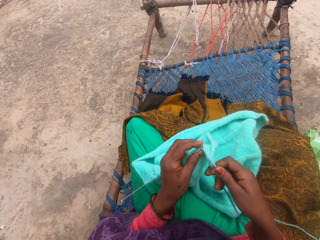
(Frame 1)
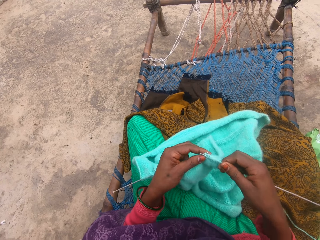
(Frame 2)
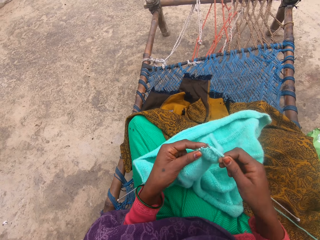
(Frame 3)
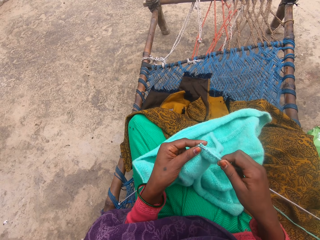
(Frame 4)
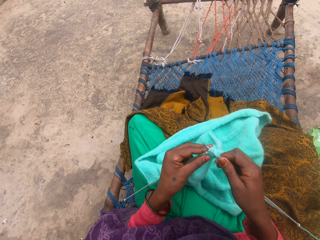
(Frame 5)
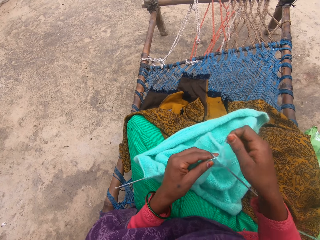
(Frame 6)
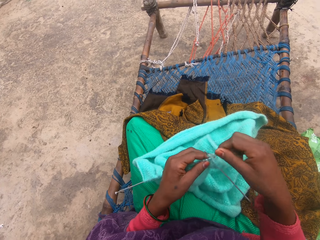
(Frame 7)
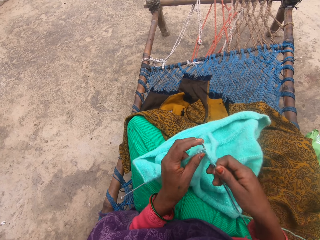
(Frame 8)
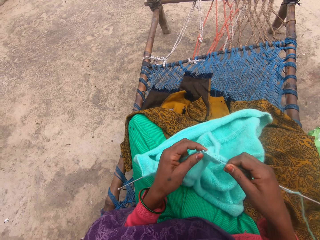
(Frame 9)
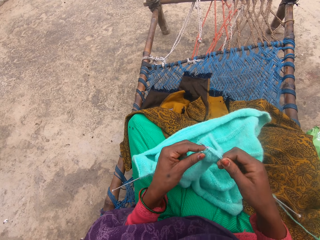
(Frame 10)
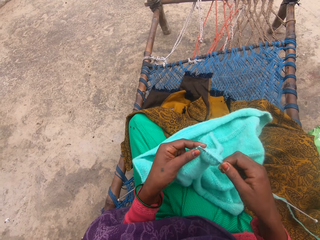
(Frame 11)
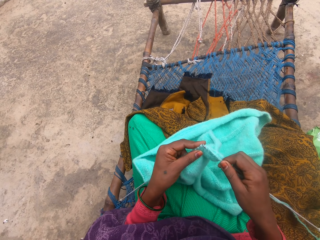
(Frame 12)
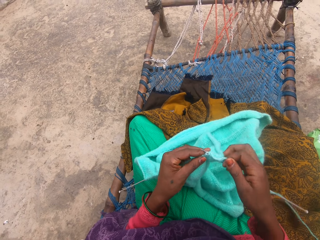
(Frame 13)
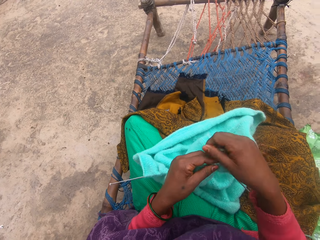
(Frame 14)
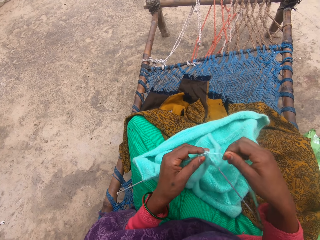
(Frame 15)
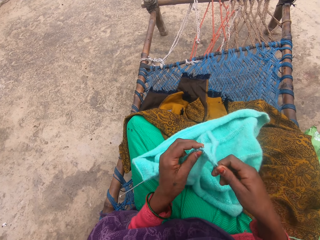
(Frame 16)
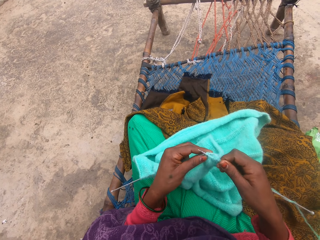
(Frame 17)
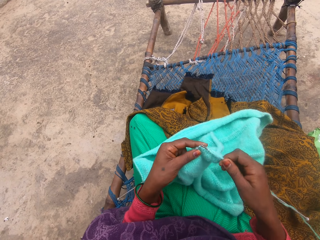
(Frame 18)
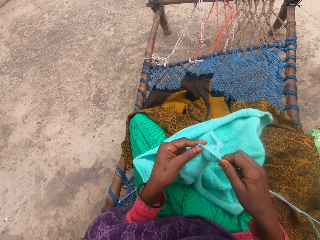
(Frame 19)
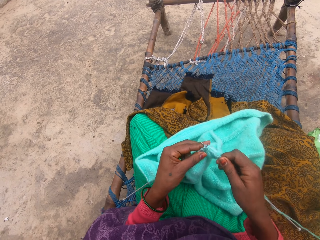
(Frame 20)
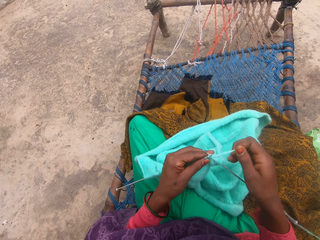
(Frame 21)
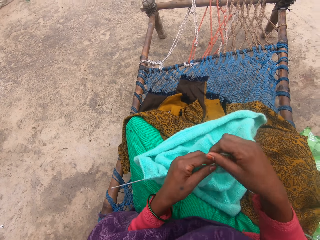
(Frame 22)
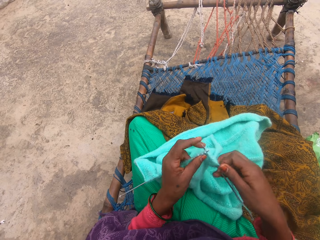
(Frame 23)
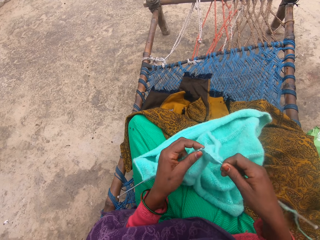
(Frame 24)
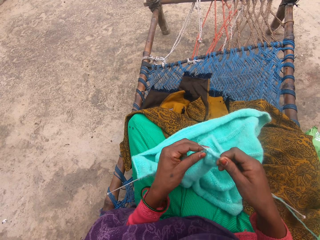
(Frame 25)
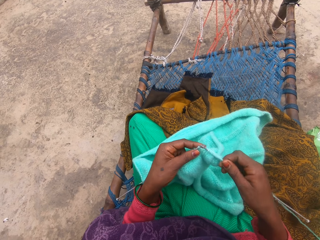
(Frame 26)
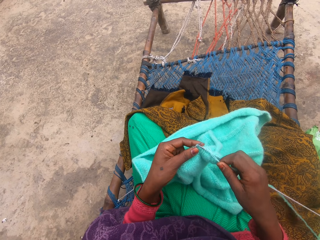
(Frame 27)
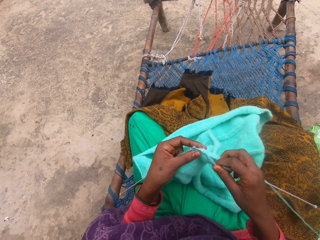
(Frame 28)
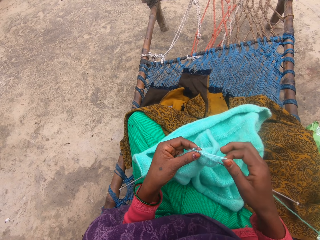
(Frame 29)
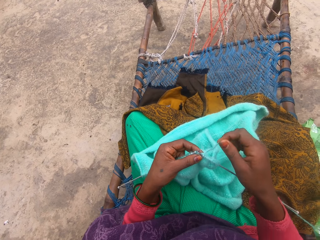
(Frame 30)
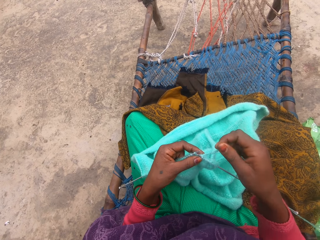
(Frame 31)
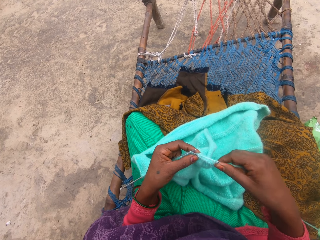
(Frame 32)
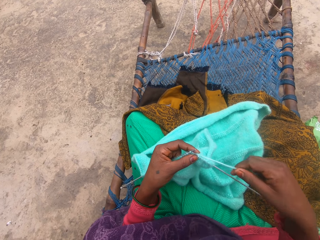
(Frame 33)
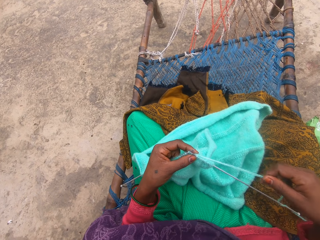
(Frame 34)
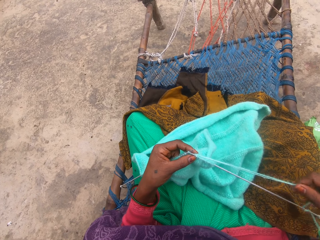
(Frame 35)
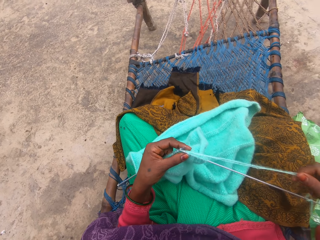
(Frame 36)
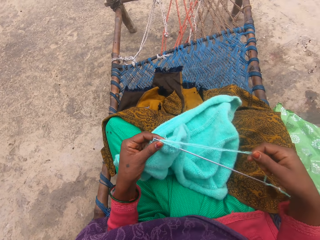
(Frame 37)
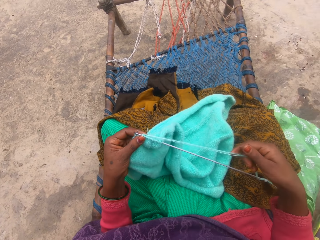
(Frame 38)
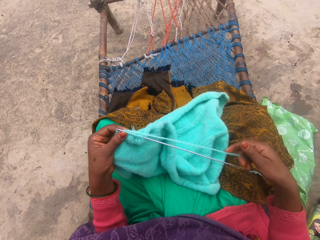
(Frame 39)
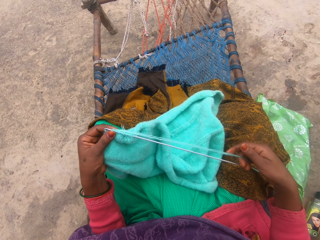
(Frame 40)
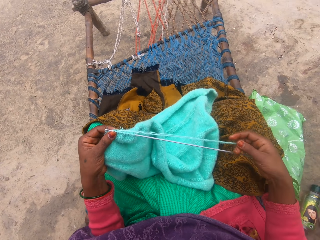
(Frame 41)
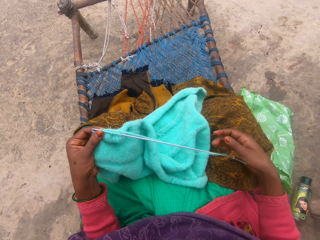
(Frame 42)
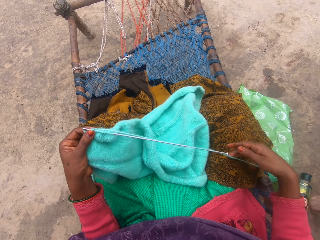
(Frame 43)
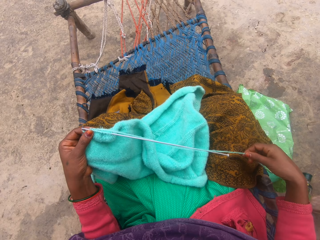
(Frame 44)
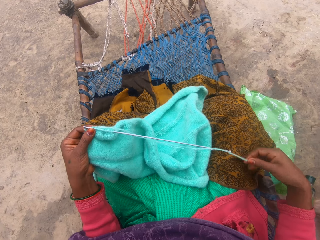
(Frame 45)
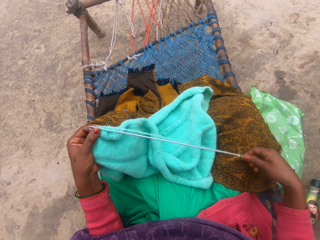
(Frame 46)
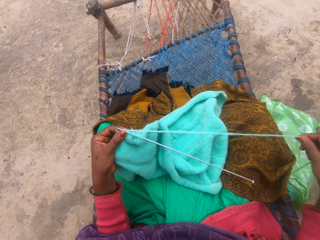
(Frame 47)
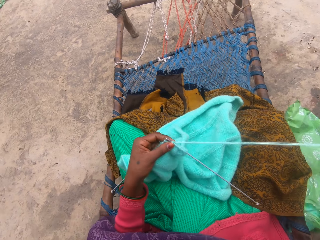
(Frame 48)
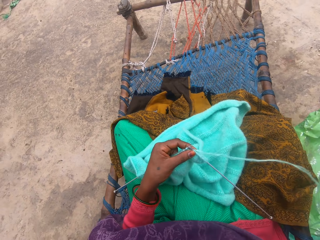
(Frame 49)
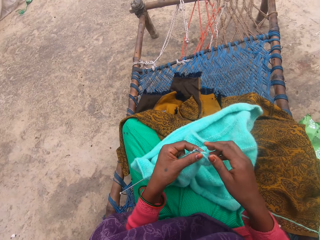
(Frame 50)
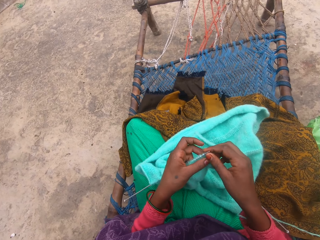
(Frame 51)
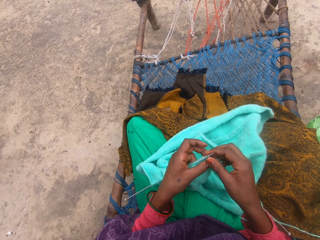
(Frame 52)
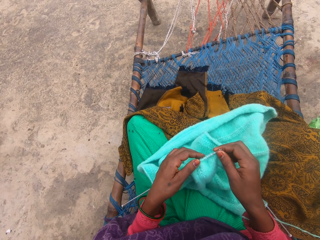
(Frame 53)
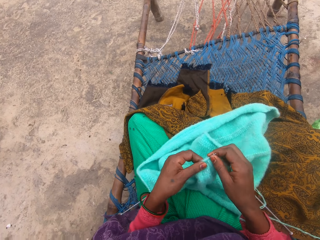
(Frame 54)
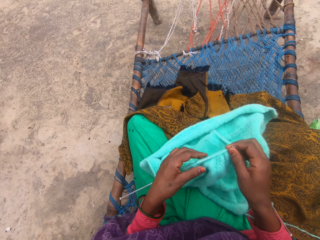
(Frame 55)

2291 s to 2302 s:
The camera wearer knits the material. They remove the rope from the bottom of the pin.

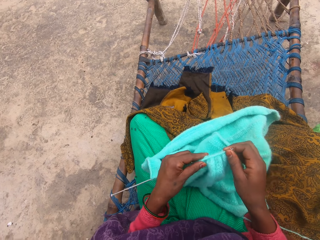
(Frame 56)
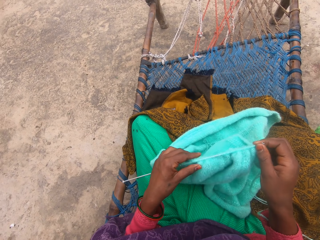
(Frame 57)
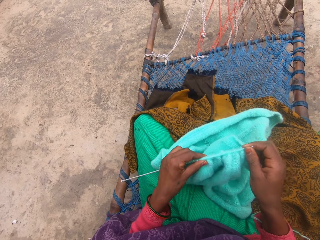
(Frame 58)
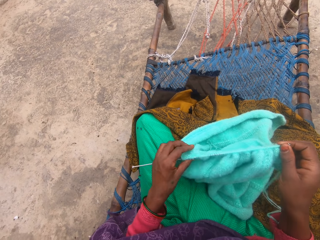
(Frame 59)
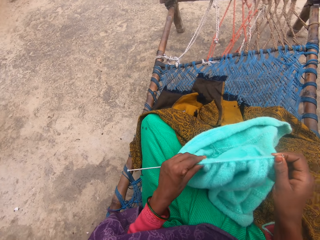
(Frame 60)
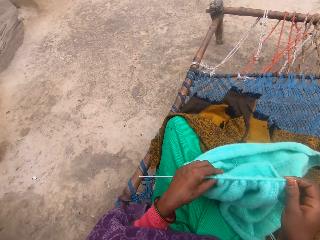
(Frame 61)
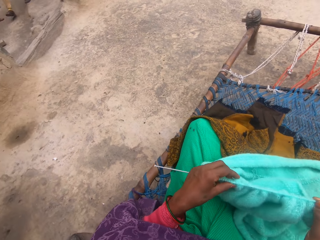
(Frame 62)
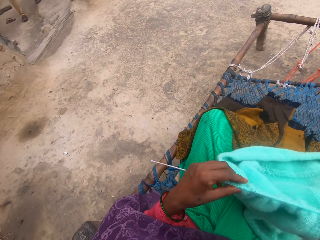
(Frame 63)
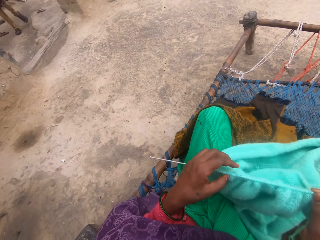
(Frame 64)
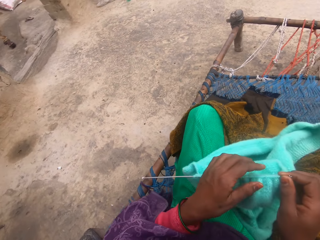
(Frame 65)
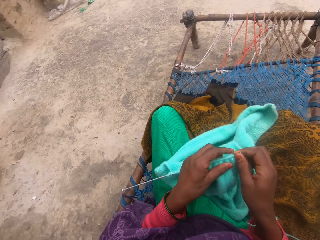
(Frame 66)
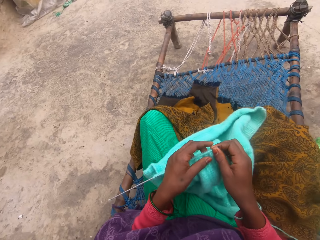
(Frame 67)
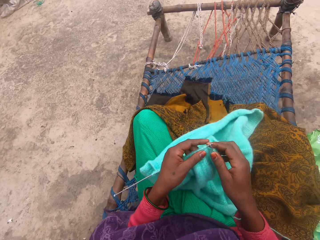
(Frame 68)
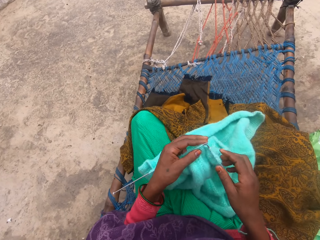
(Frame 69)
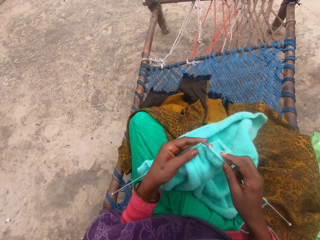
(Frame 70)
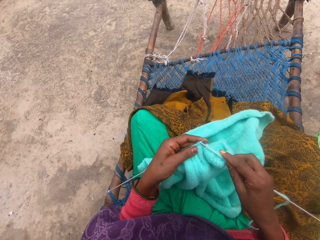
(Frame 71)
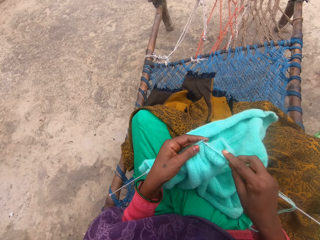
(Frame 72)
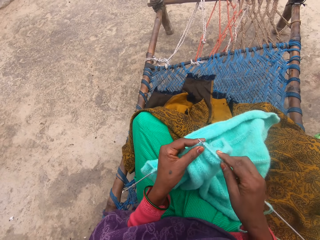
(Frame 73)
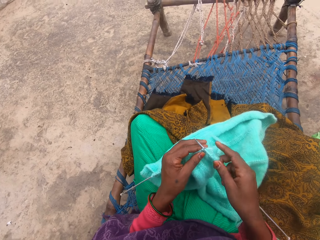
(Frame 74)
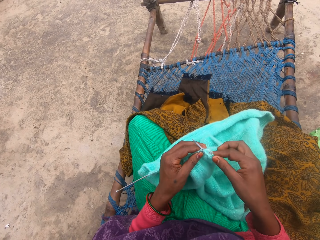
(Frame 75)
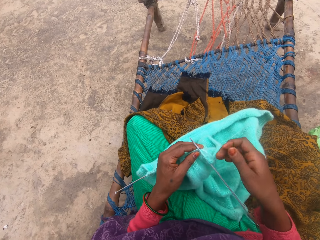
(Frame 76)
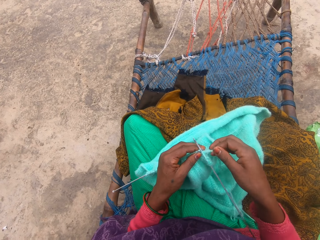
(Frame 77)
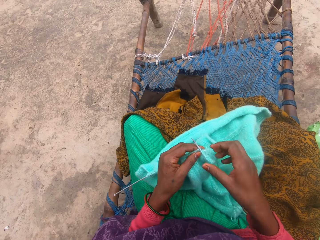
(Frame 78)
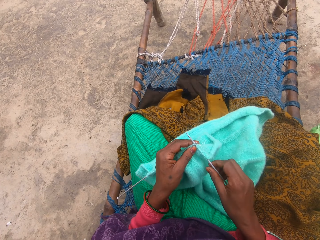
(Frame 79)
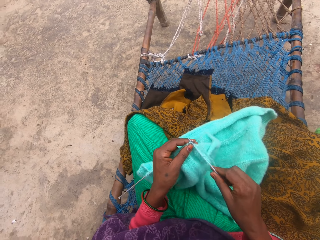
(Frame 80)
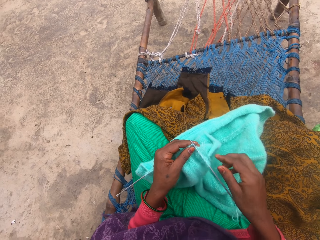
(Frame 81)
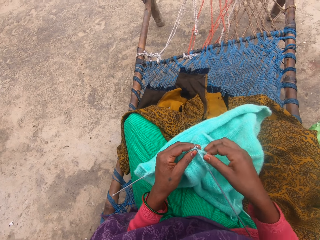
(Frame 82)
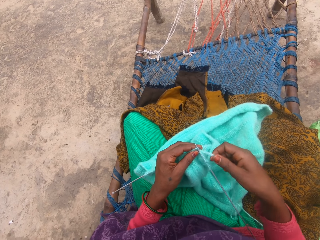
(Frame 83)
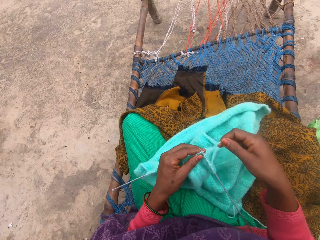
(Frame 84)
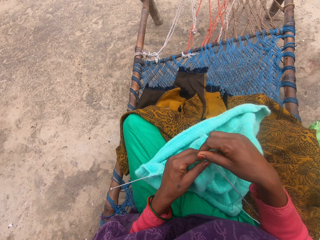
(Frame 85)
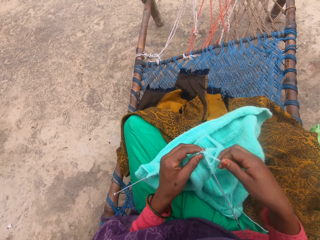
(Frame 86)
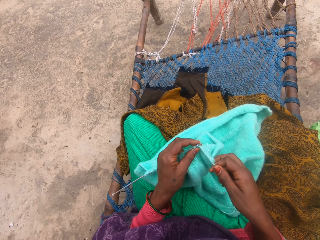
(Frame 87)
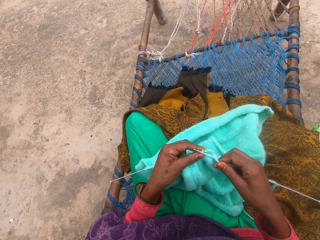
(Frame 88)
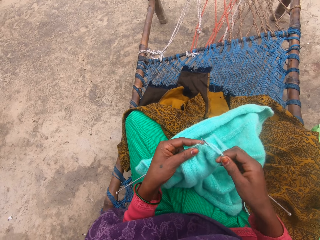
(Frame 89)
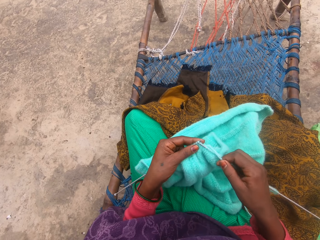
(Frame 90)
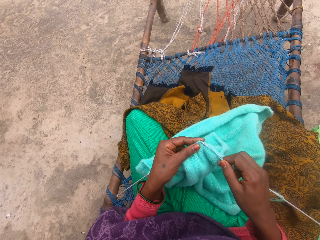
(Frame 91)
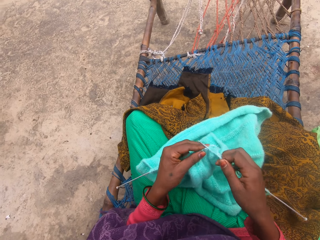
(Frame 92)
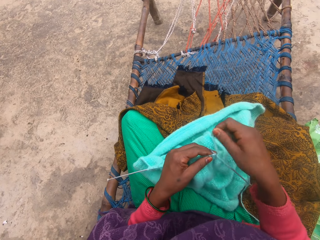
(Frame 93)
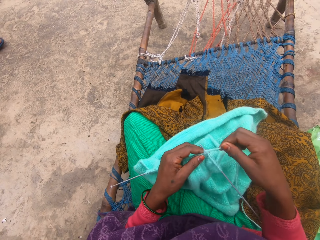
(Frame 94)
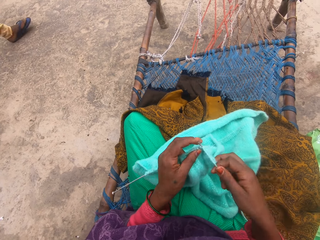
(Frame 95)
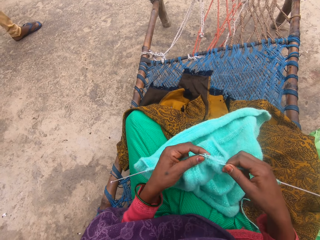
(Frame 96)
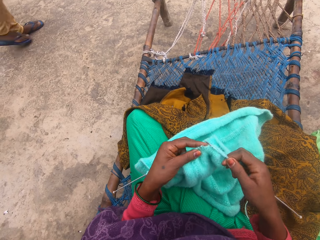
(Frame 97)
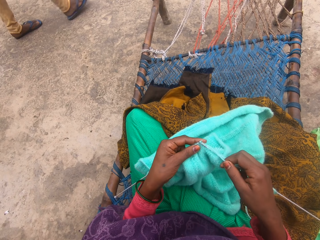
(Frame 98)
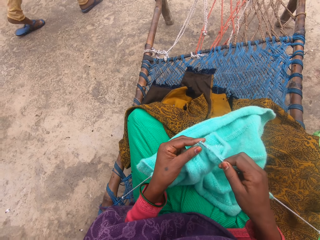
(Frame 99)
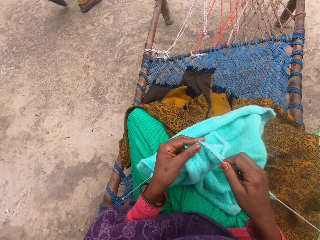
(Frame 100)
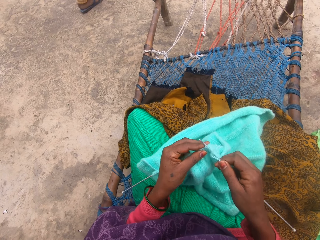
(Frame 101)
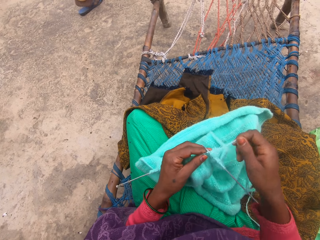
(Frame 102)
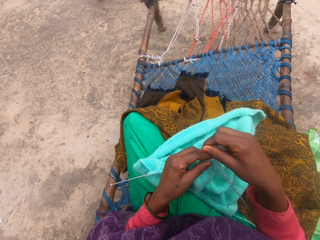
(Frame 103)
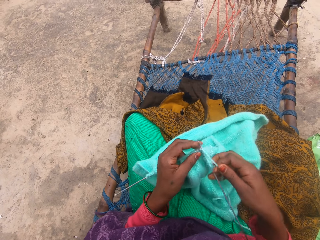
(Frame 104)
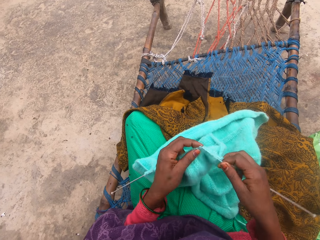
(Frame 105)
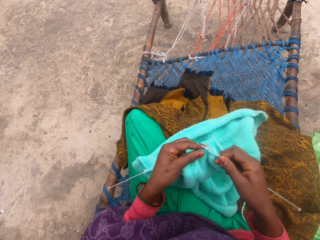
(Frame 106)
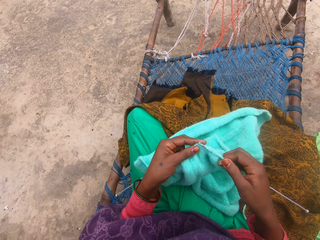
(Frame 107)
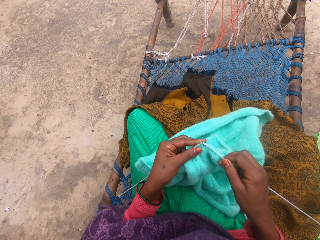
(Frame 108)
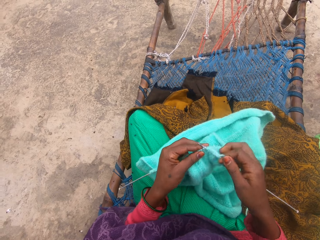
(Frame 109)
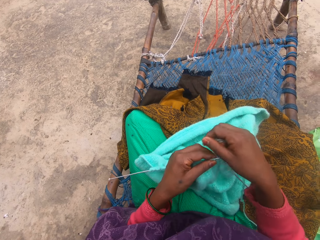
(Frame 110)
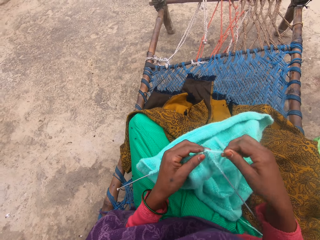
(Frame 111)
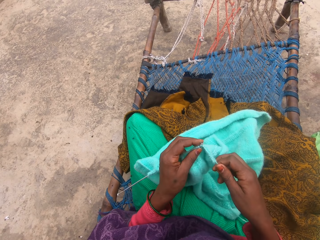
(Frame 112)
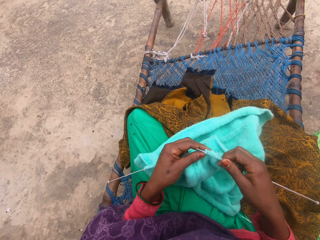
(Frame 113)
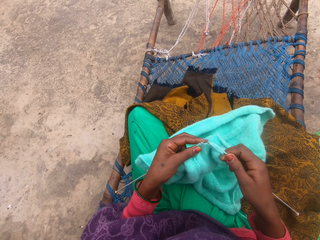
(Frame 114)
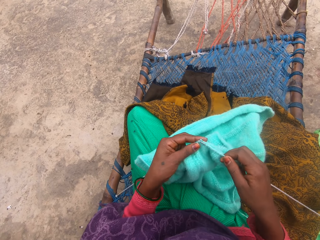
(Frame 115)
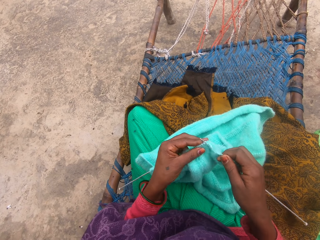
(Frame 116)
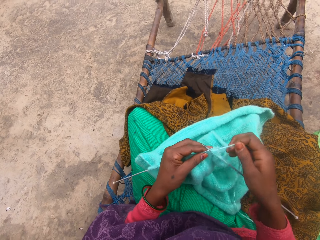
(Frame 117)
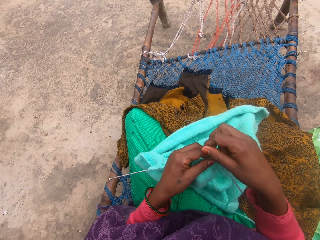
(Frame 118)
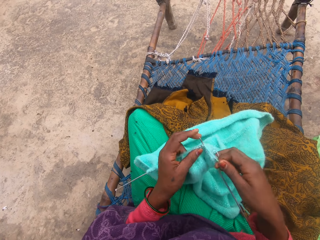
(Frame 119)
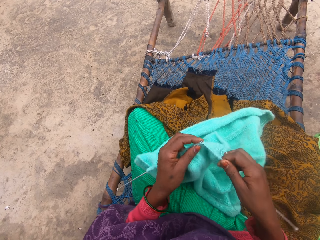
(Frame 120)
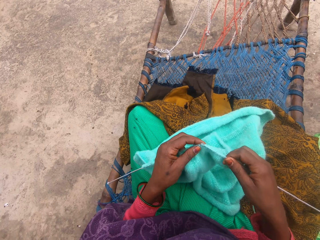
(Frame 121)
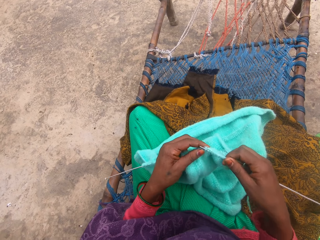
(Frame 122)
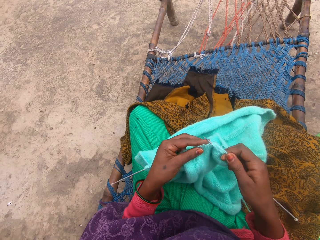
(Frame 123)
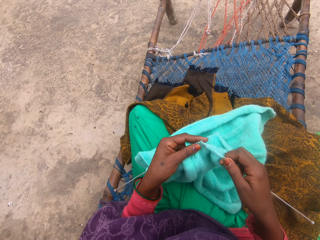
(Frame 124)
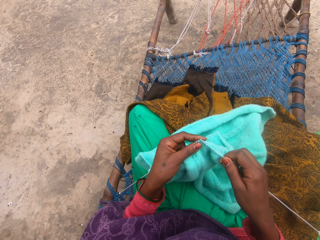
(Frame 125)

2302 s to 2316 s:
The camera wearer pushes the needle through the piece of cloth. They adjust the material and look around. A person walks around. The camera wearer sews the crochet. They knit the material. The person moves around.
